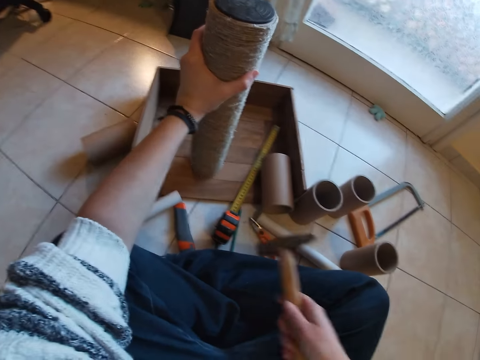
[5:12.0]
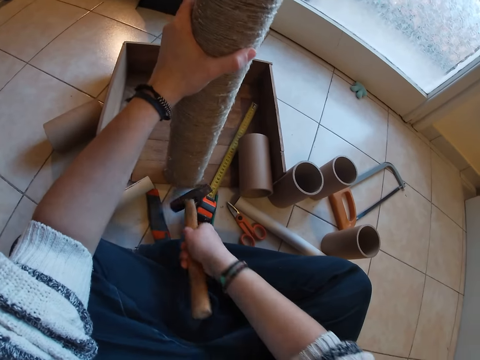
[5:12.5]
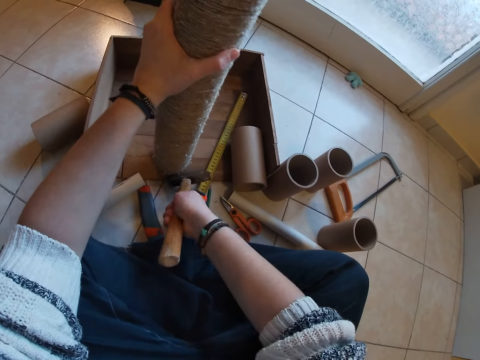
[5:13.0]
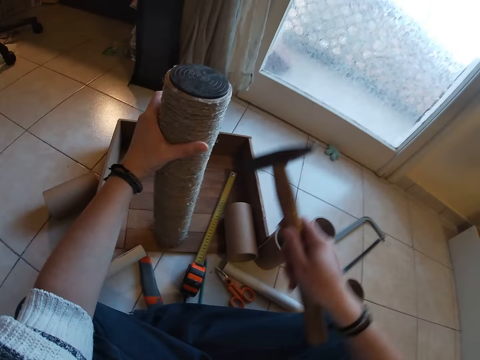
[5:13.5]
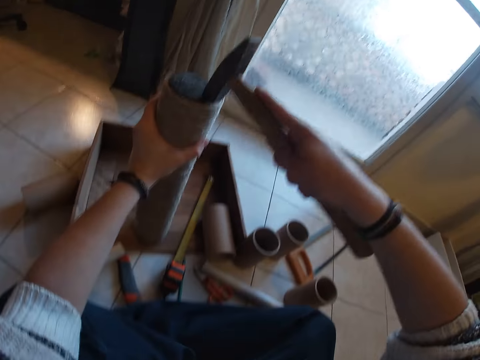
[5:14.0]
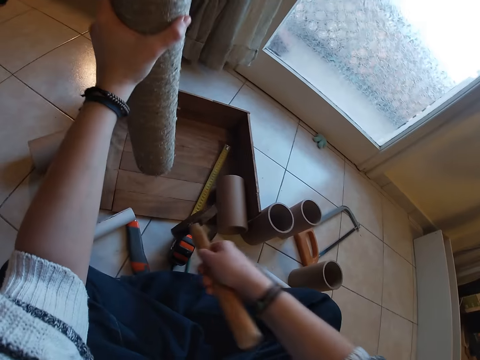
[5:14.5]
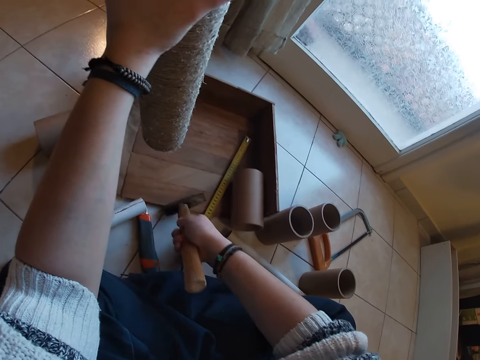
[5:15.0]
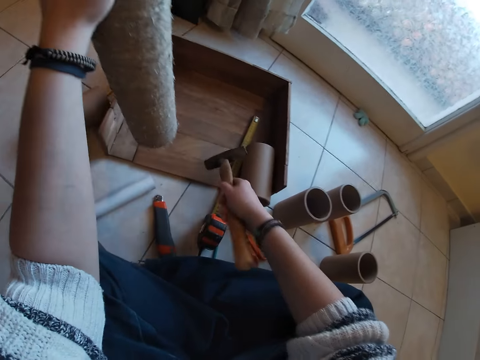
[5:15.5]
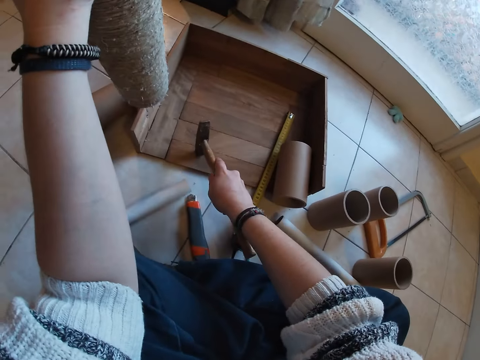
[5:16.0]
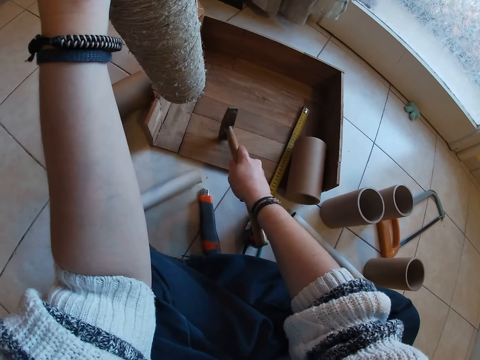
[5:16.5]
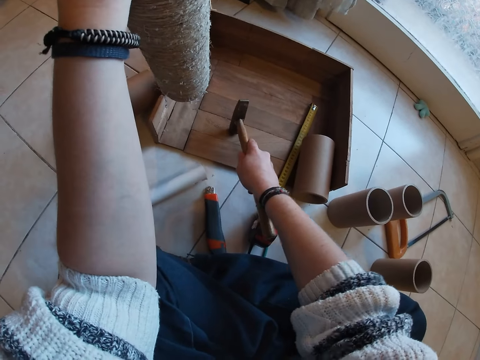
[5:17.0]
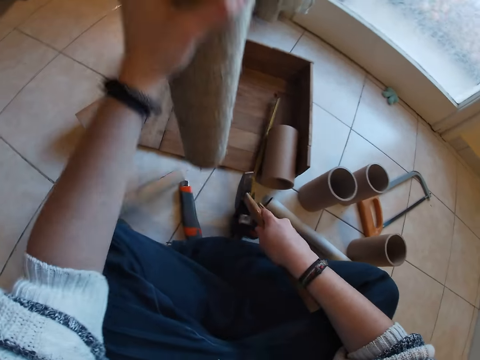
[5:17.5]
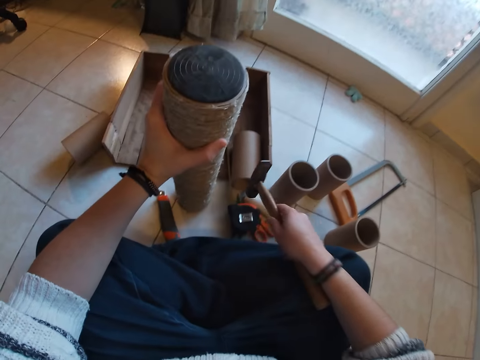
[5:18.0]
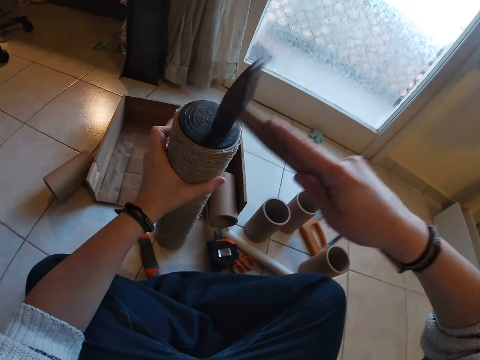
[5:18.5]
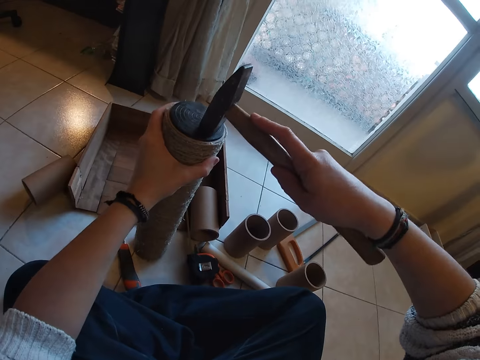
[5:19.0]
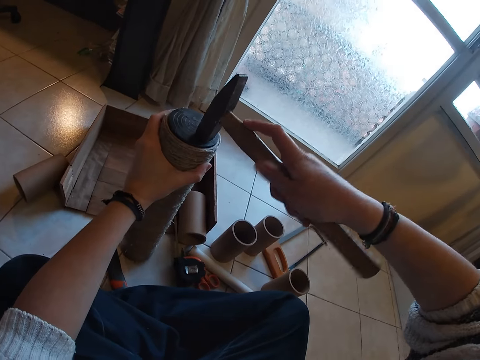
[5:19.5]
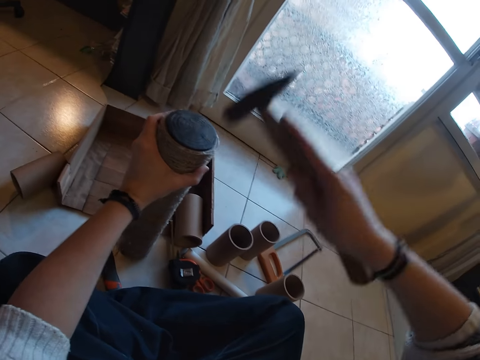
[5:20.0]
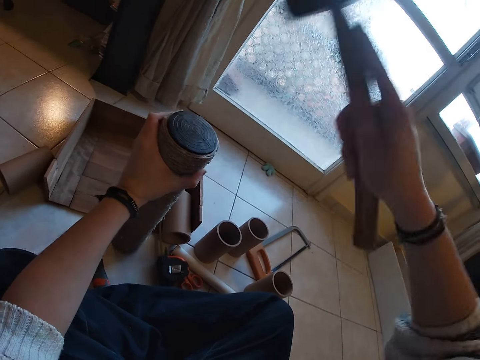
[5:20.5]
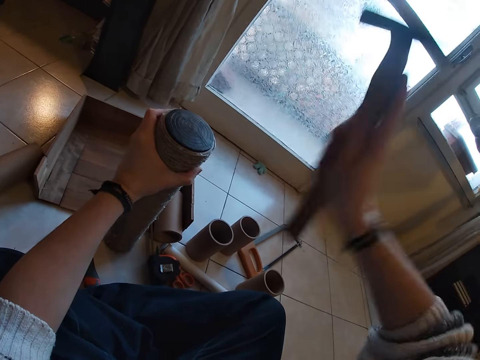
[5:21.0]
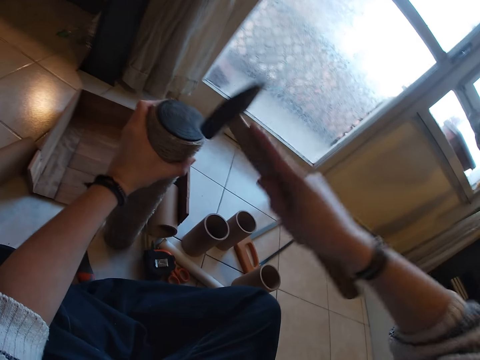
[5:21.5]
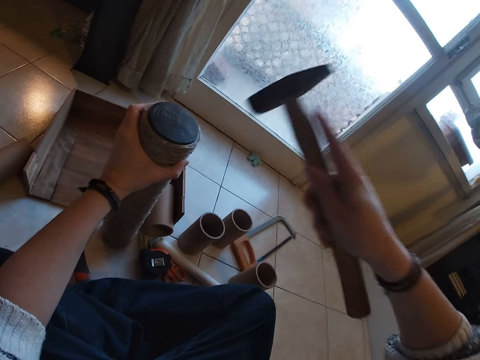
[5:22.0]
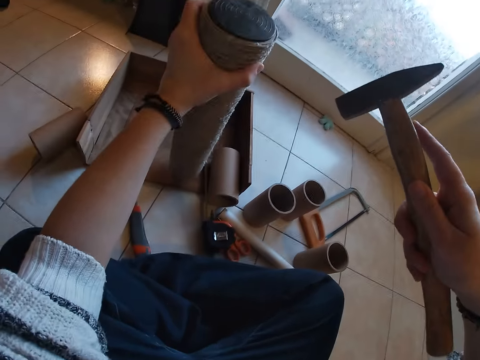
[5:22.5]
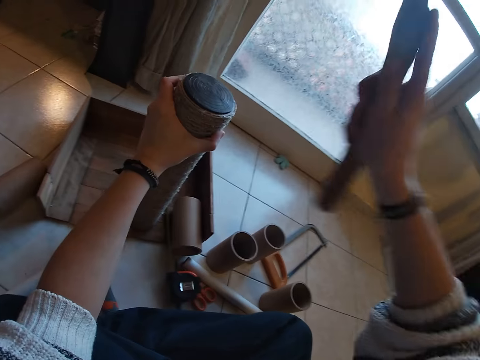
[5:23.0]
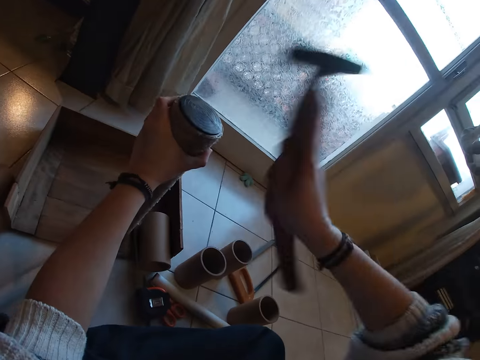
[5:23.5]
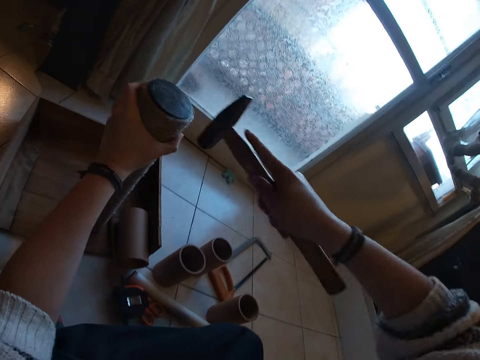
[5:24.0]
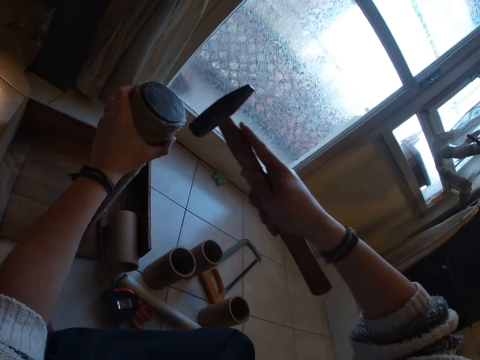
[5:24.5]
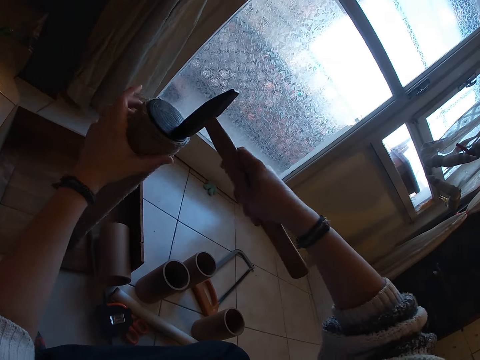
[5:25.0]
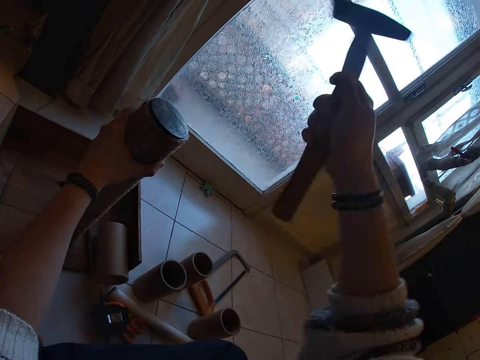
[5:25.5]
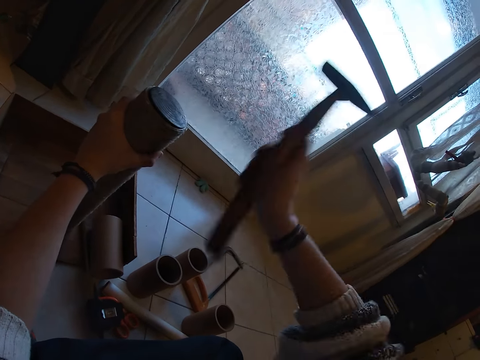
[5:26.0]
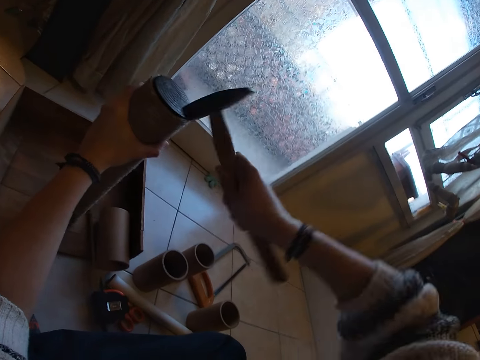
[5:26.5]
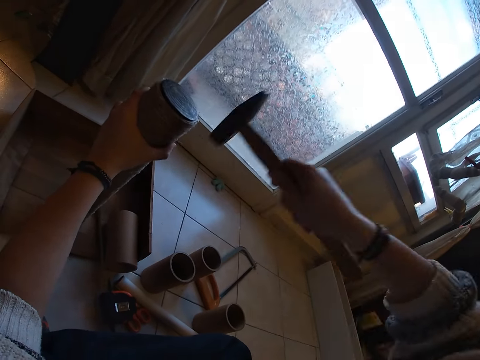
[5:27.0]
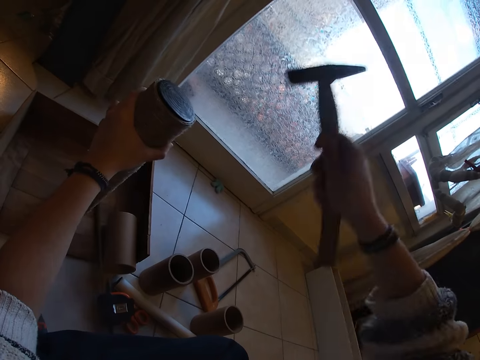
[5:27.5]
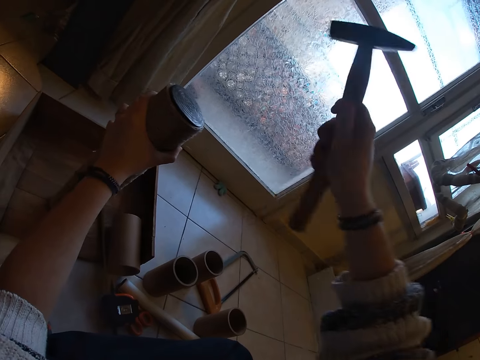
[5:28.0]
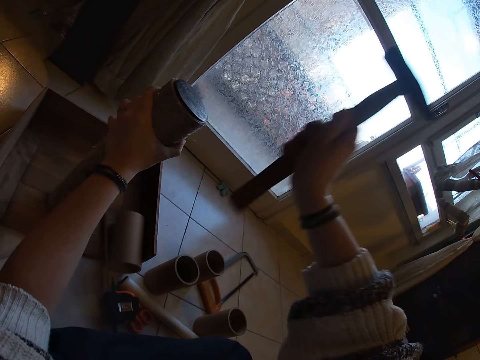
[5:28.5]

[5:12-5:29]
The camera wearer moves the twined cardboard tube on the wooden pad with her left hand. She shifts the twined cardboard tube on the wooden pad with the hammer in her right hand. She places the hammer on the twined cardboard tube on the wooden pad with her right hand. She hits a pipe with the hammer. She picks up the twined cardboard tube from the wooden pad with her left hand. She holds the twined cardboard tube with her left hand. She shifts the wooden pad on the floor with the hammer in her right hand. She hits the hammer on the wooden pad with her right hand. She drops the twined cardboard tube on the floor with her left hand. She places the hammer on the twined cardboard tube on the floor with her right hand. She hits the hammer on the twined cardboard tube on the floor with her right hand. She picks up the twined cardboard tube from the floor with her left hand. She places the twined cardboard tube on the wooden pad with her left hand. She hits the hammer on the twined cardboard tube on the wooden pad with her right hand. She places the hammer on the twined cardboard tube on the wooden pad with her right hand. She hits the hammer on the twined cardboard tube on the wooden pad with her right hand.

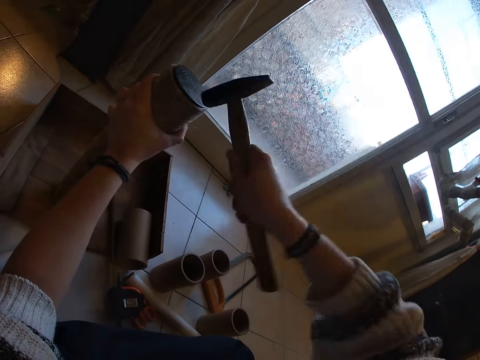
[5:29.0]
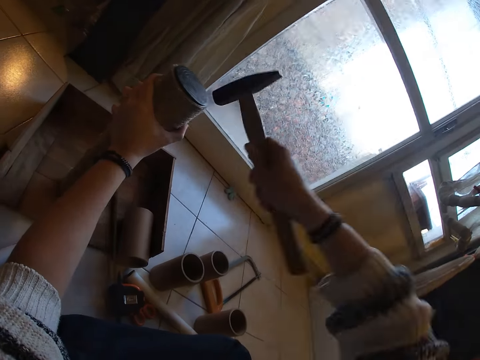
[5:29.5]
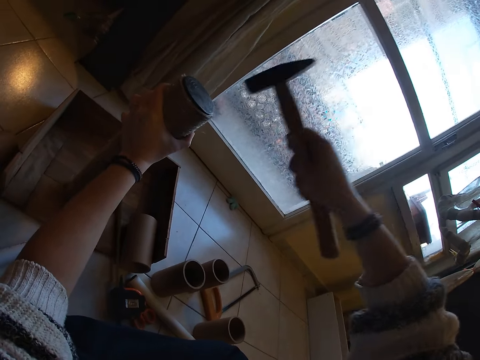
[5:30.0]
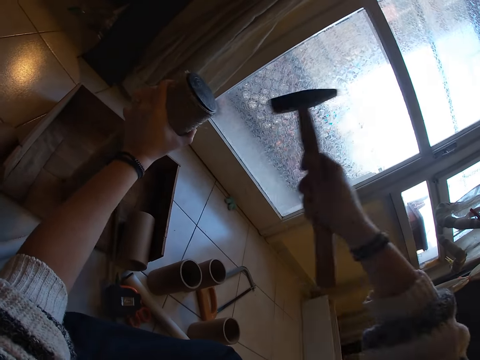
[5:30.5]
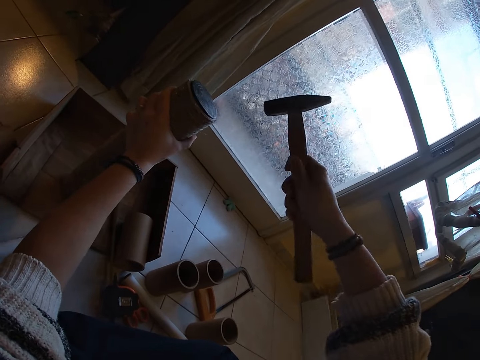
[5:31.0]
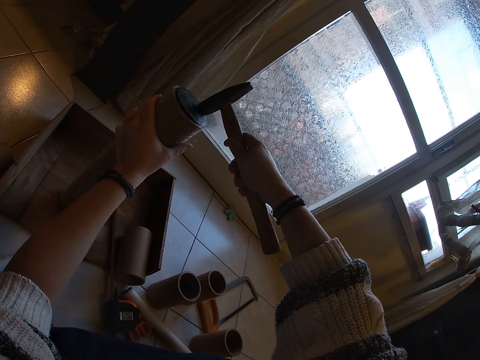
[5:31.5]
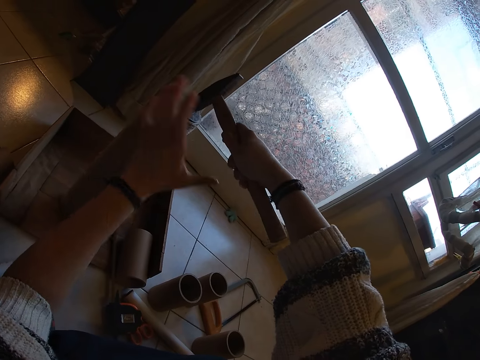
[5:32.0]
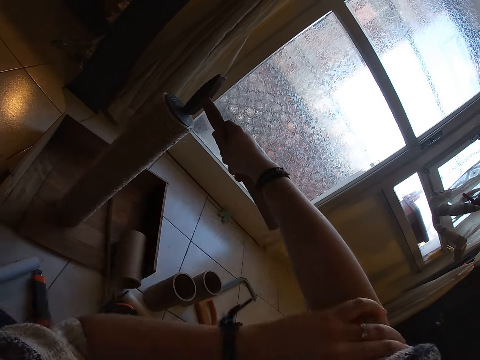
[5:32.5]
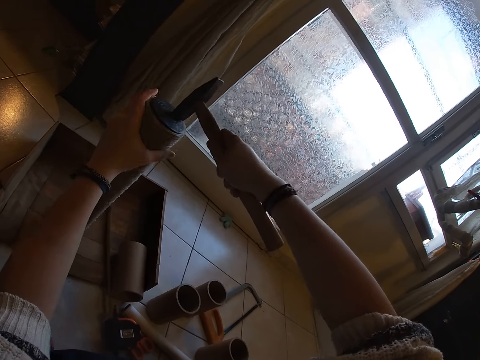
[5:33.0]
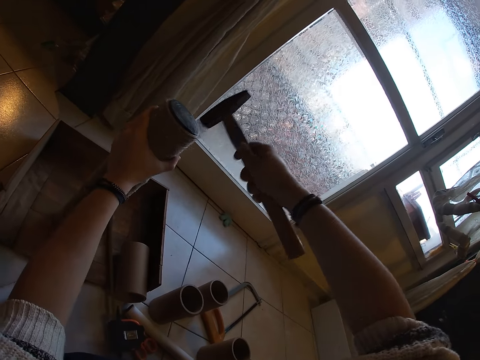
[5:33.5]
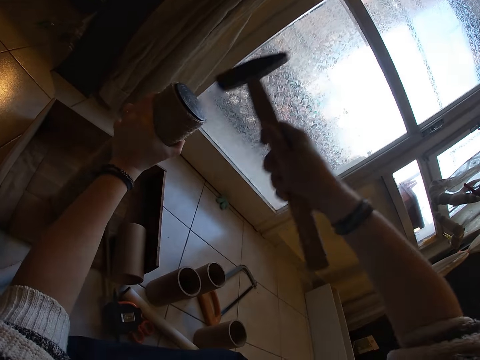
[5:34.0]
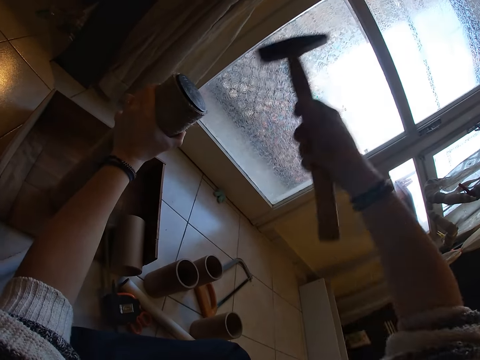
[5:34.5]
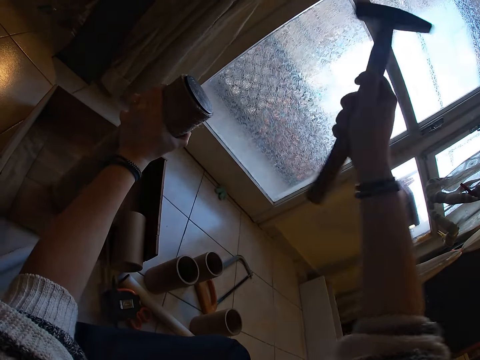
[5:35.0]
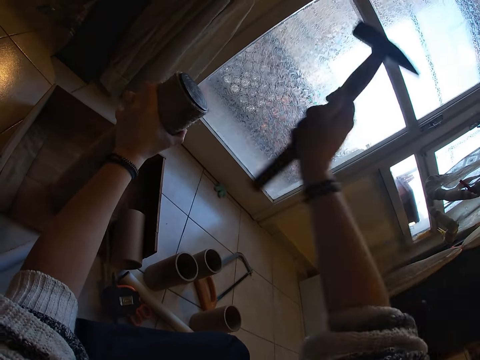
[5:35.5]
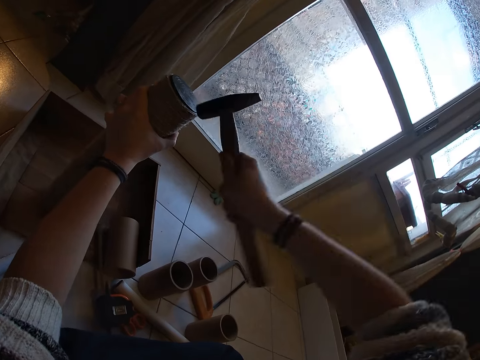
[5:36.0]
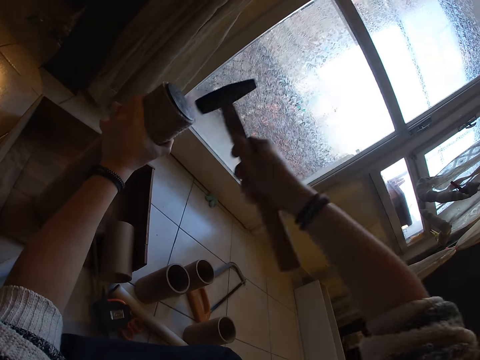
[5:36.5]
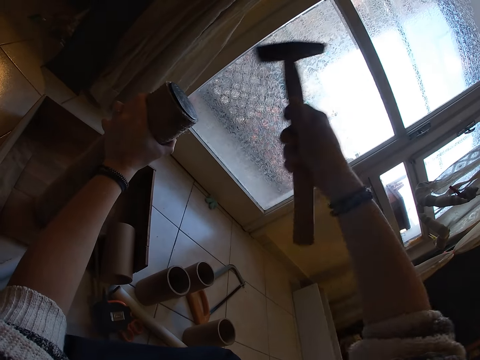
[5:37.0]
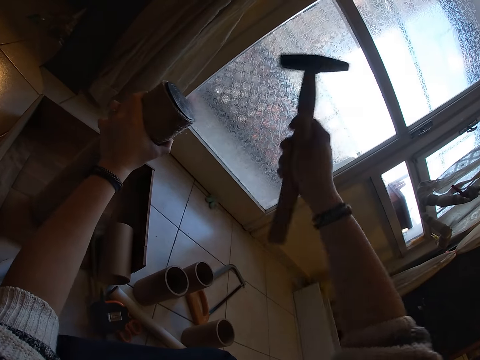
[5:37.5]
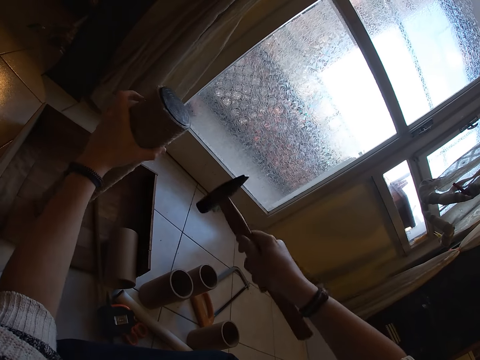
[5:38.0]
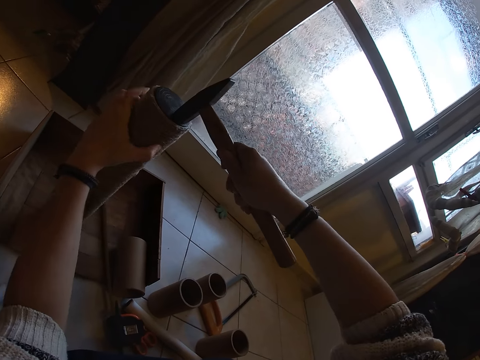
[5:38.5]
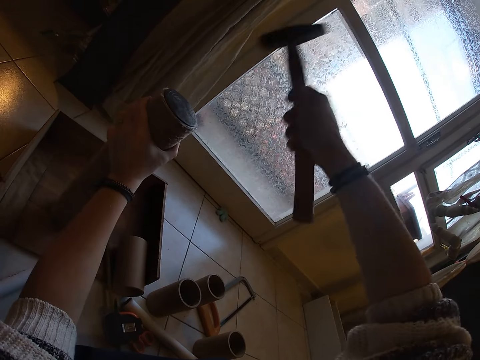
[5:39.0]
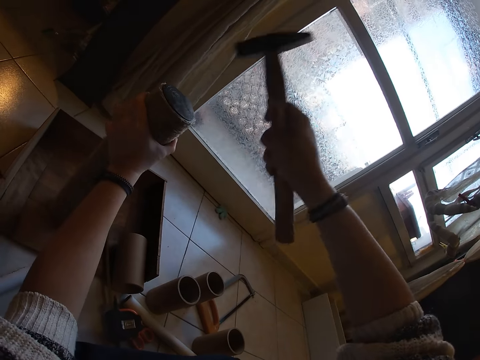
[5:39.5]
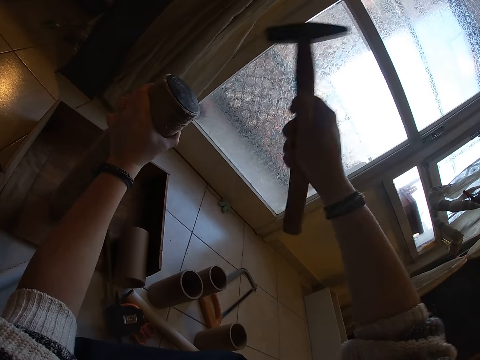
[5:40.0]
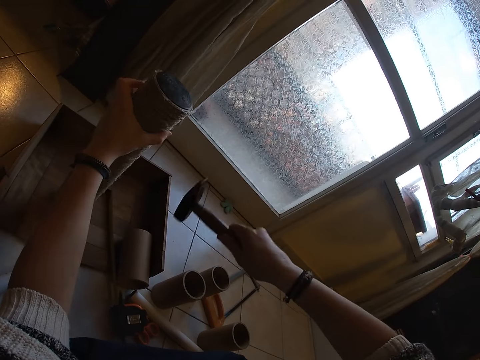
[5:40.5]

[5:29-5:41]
The camera wearer places the hammer on the twined cardboard tube on the wooden pad with her right hand. She moves the sleeve on her right arm with her left hand. She folds a sweater. She holds the twined cardboard tube on the wooden pad with her left hand. She hits the hammer on the twined cardboard tube on the wooden pad with her right hand. She turns the twined cardboard tube on the wooden pad with her left hand. She hits the hammer on the twined cardboard tube on the wooden pad with her right hand.
